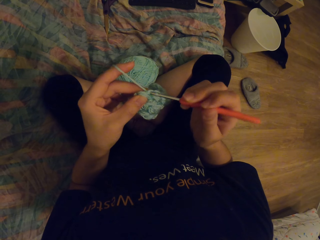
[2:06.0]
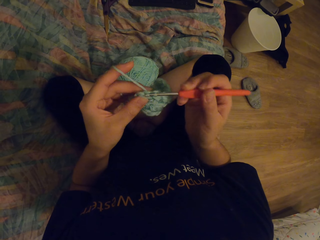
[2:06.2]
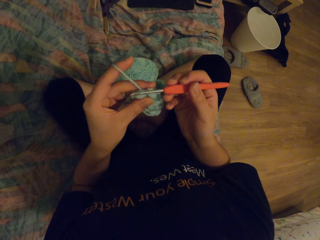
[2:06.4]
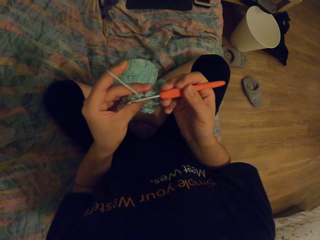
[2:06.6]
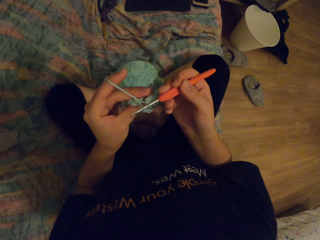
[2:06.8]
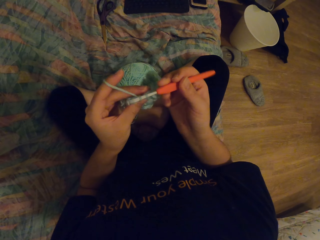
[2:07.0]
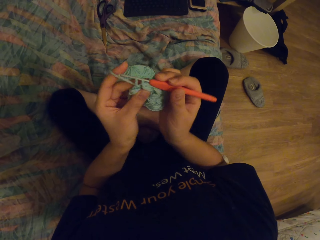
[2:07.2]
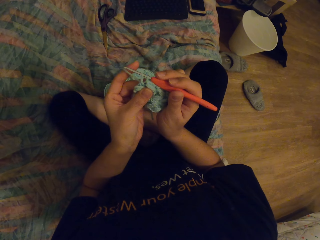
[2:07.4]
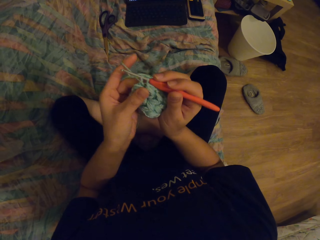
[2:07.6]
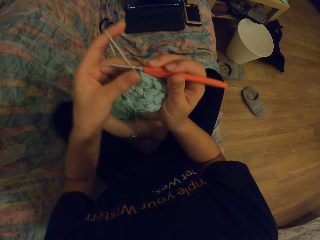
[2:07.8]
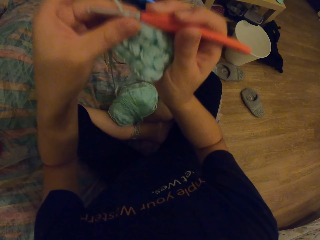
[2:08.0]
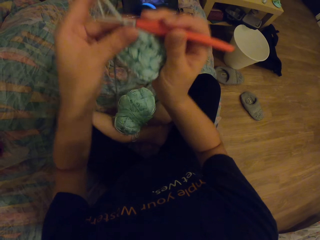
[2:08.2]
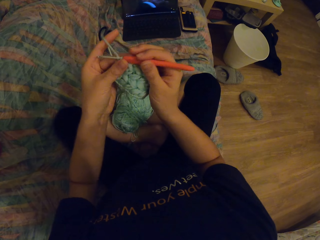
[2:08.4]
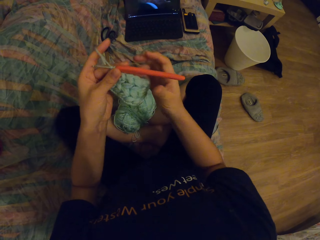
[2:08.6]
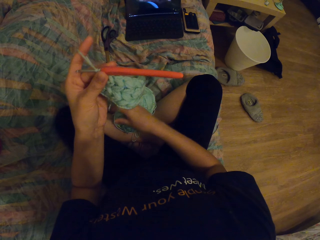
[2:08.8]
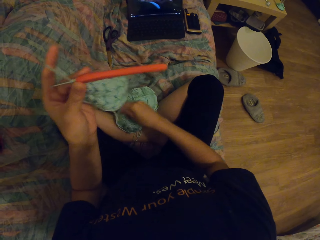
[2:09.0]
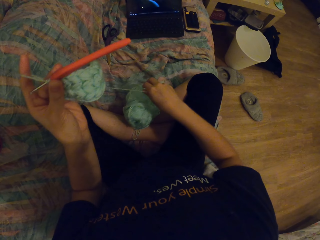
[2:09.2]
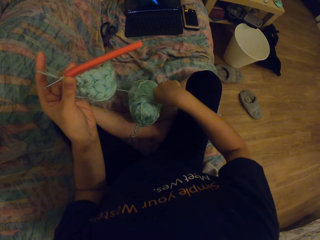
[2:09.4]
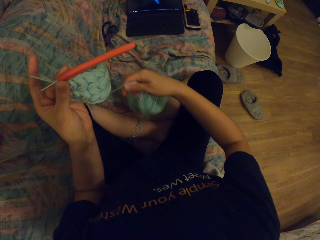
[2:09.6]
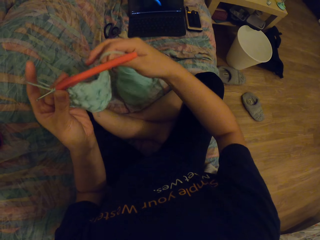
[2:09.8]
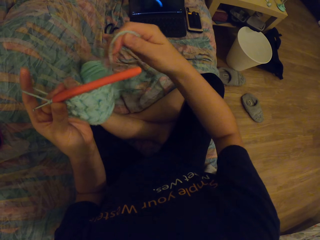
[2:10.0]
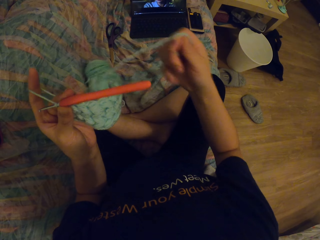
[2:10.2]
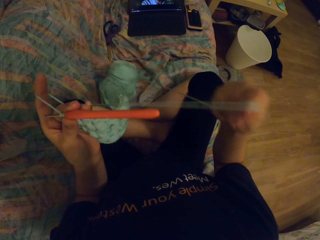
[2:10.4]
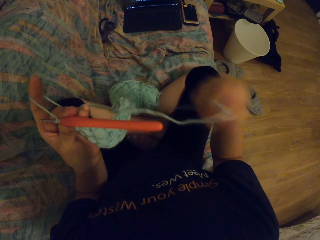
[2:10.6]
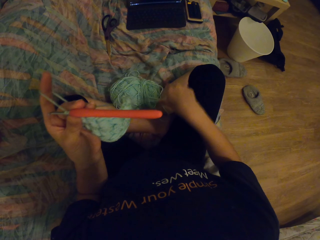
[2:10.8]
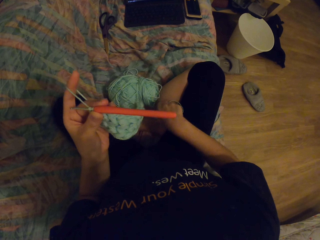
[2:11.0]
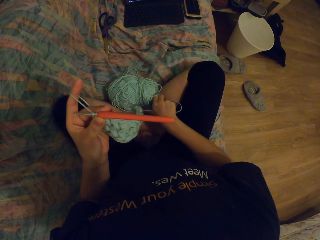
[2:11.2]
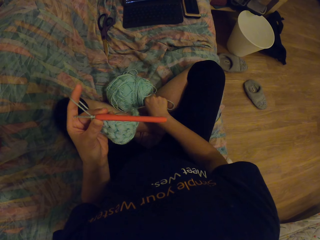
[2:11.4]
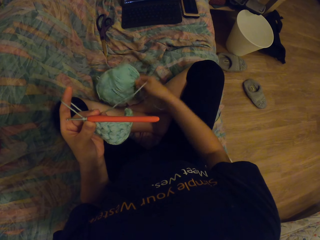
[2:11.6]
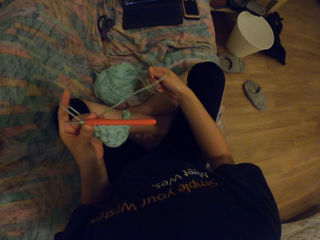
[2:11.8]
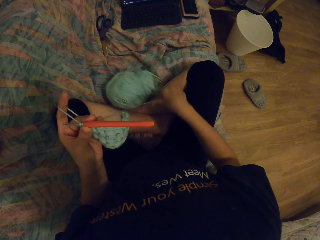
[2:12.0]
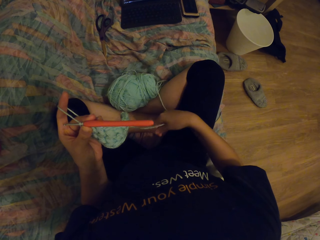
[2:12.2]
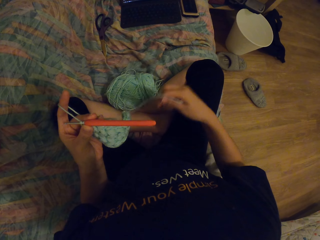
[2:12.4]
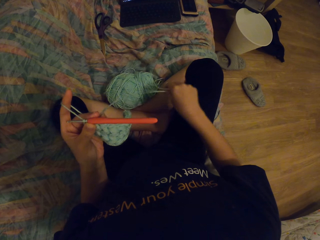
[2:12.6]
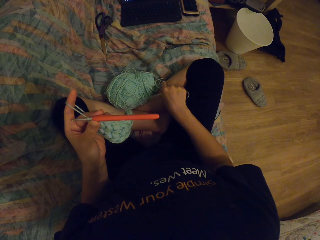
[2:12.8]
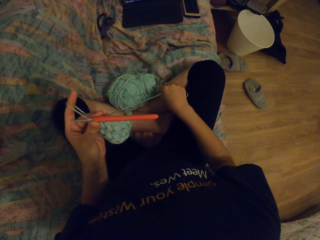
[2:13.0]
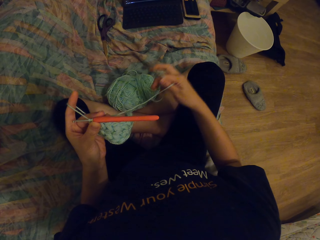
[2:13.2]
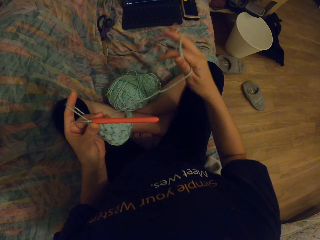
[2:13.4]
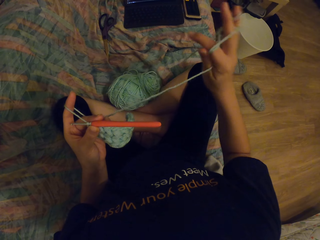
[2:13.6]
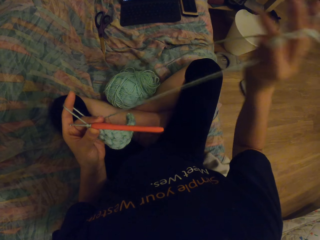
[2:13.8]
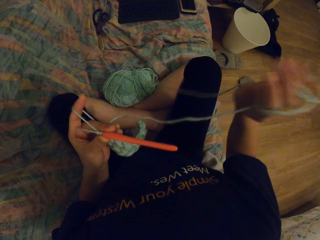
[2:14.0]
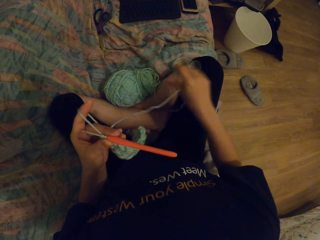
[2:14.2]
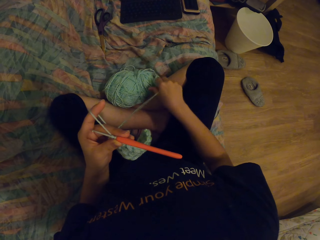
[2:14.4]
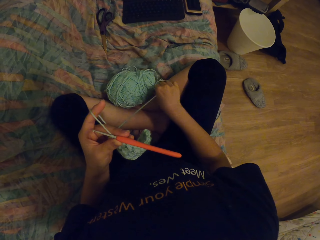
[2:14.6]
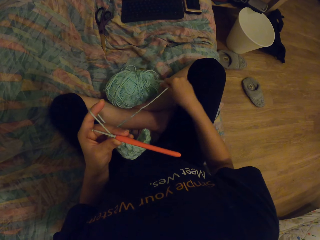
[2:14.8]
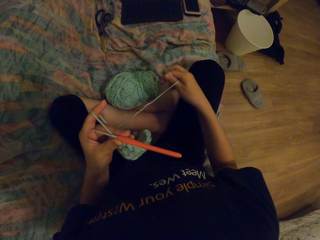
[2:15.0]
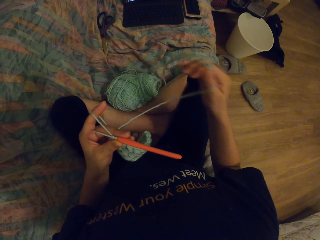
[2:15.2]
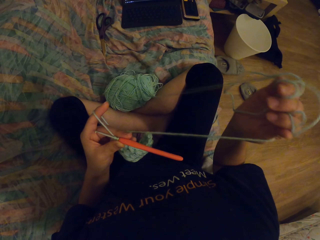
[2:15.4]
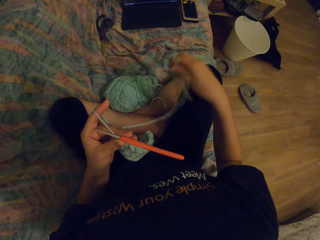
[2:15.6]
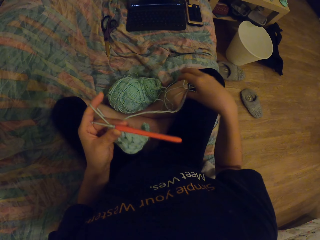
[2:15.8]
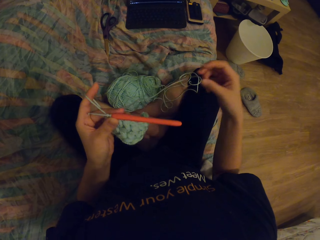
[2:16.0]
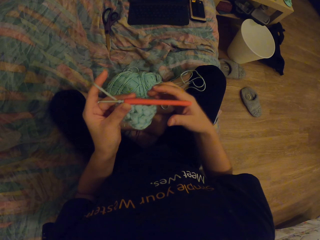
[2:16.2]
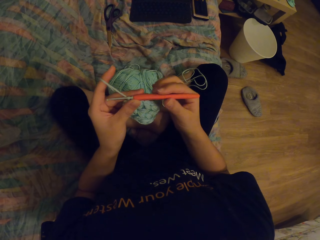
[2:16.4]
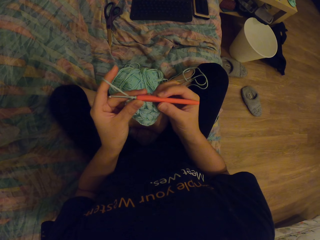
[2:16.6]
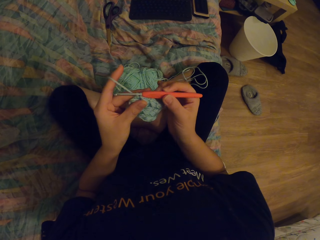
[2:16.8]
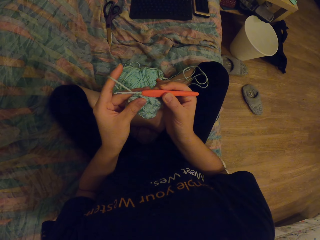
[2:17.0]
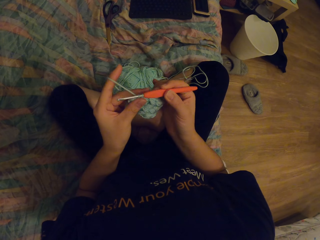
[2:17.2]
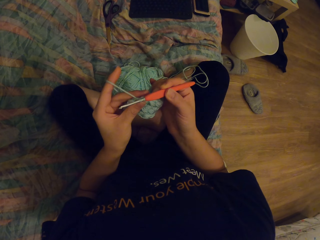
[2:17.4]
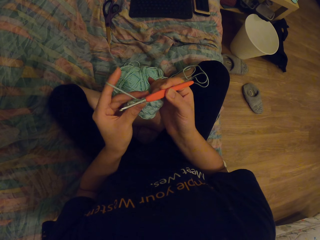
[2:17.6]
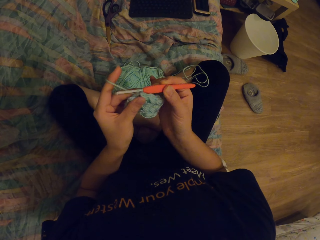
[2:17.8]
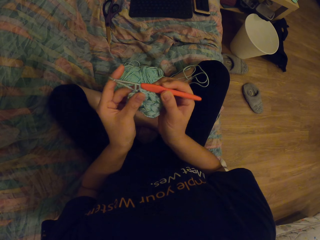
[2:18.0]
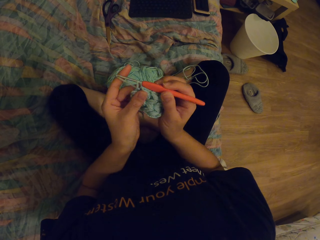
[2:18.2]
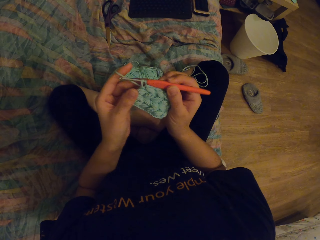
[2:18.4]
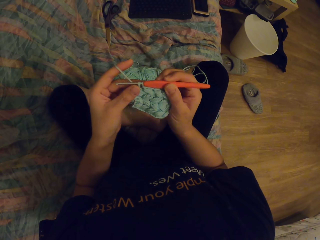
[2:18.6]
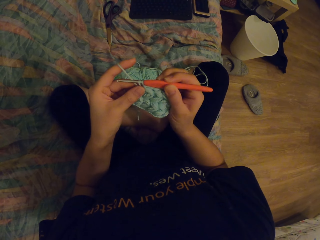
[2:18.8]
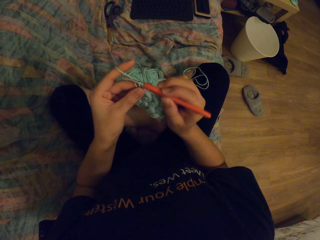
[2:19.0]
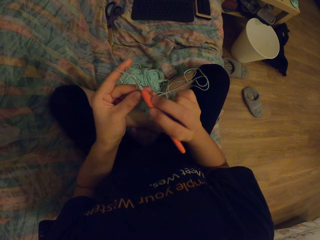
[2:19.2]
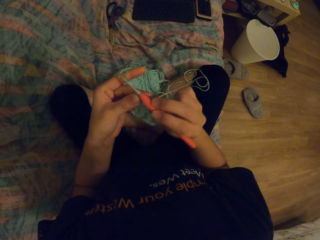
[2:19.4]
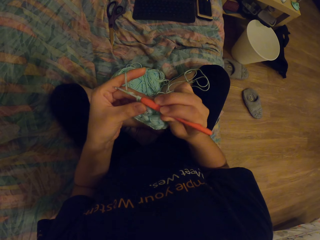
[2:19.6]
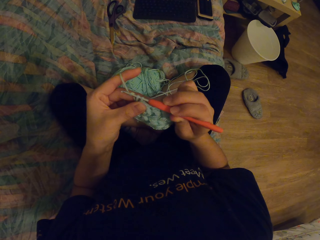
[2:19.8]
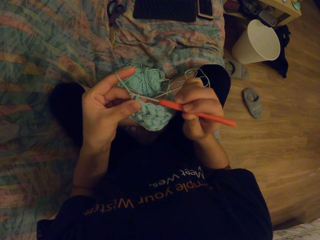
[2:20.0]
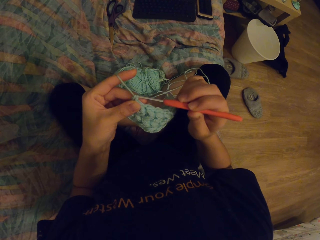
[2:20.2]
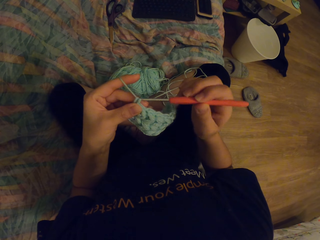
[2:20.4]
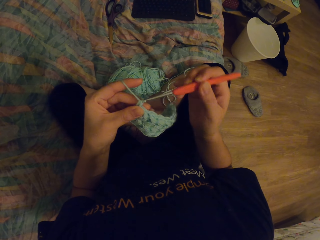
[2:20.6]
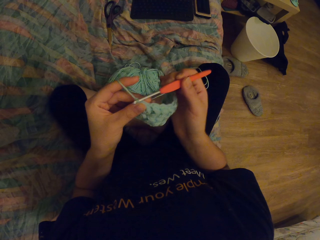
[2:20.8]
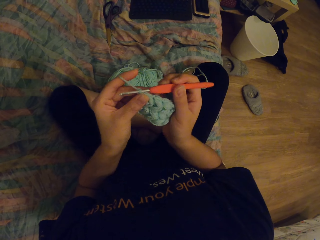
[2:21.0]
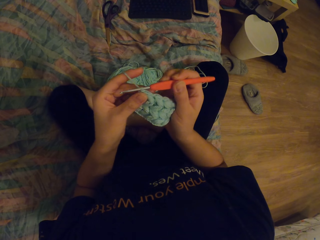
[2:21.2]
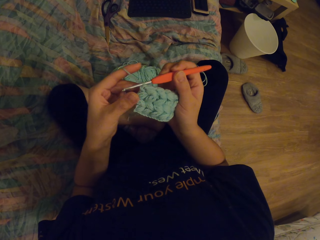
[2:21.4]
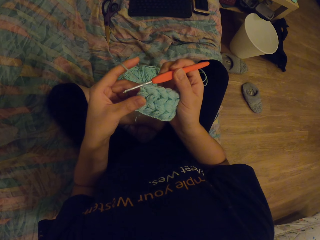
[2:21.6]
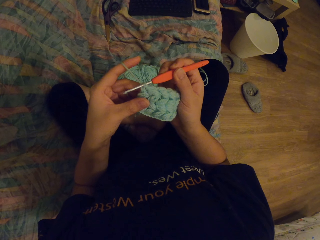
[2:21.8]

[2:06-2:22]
The camera wearer lifts arms. They move the knit fabric. They loosen the yarn. They knit.

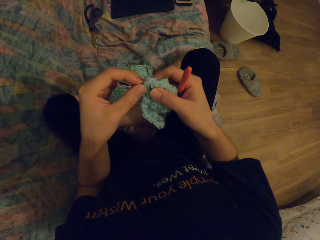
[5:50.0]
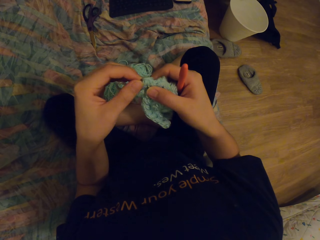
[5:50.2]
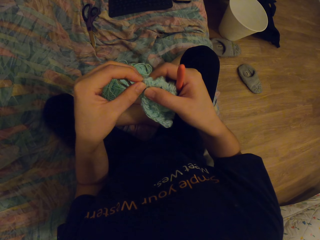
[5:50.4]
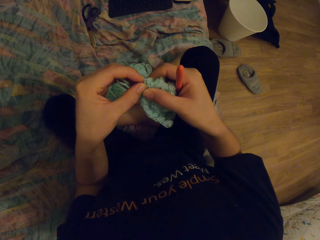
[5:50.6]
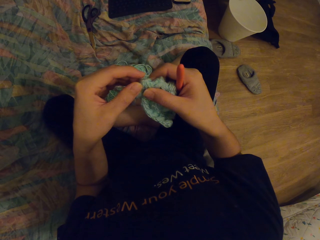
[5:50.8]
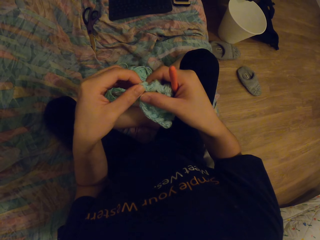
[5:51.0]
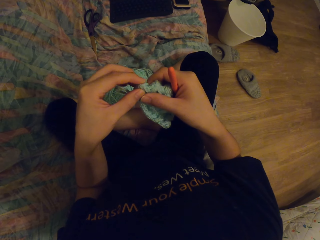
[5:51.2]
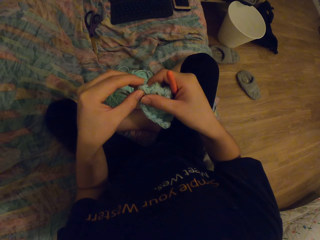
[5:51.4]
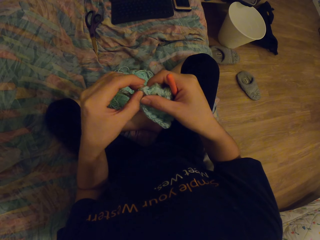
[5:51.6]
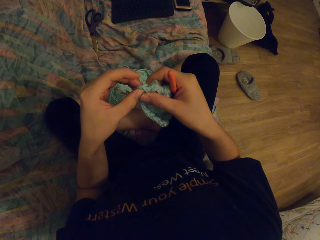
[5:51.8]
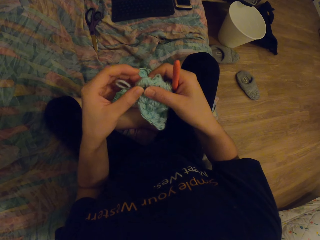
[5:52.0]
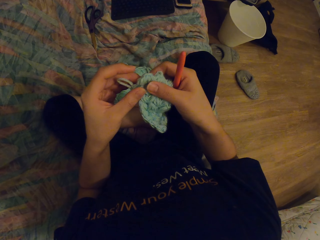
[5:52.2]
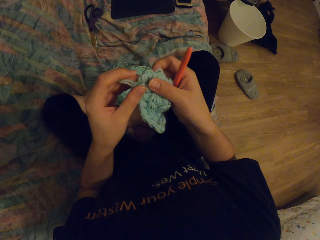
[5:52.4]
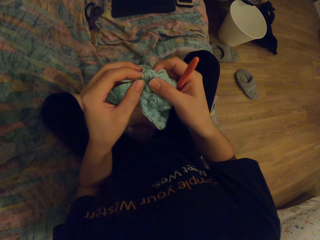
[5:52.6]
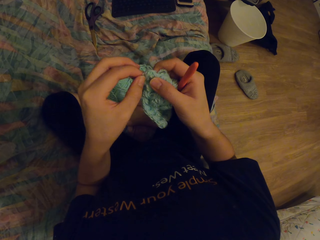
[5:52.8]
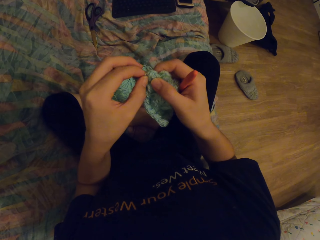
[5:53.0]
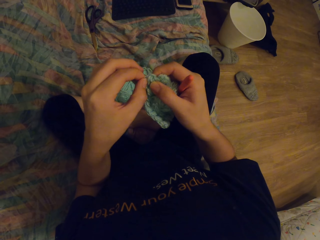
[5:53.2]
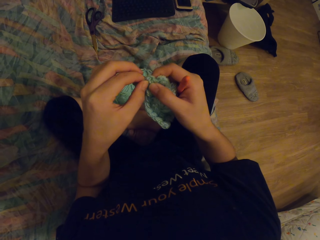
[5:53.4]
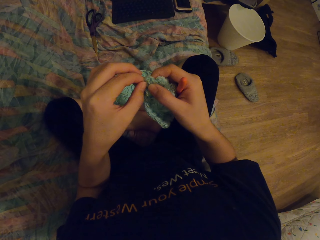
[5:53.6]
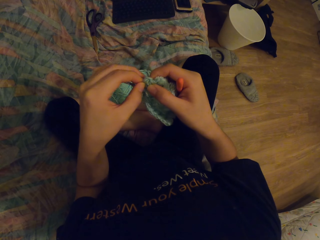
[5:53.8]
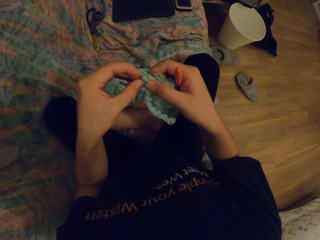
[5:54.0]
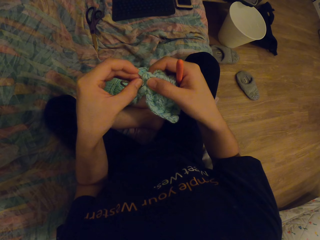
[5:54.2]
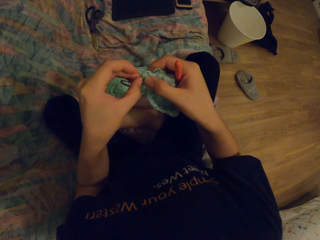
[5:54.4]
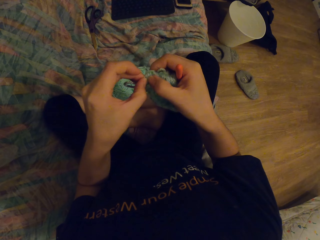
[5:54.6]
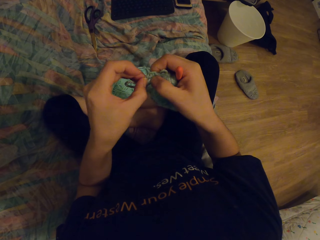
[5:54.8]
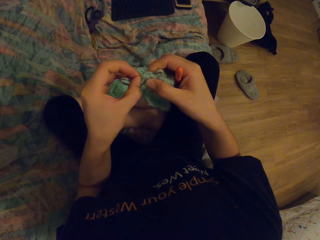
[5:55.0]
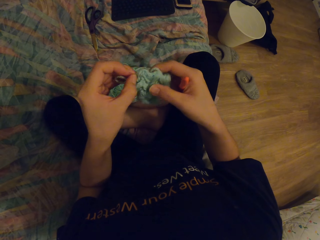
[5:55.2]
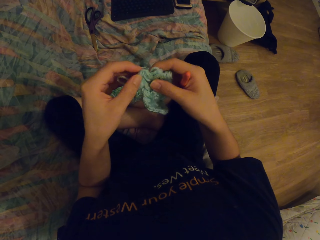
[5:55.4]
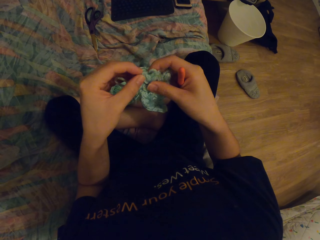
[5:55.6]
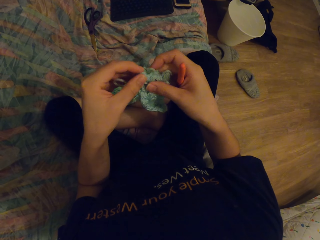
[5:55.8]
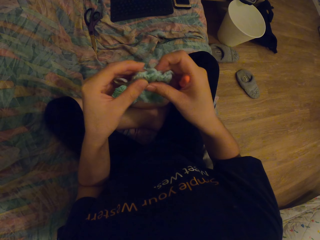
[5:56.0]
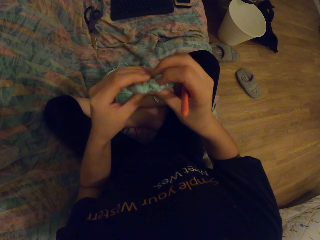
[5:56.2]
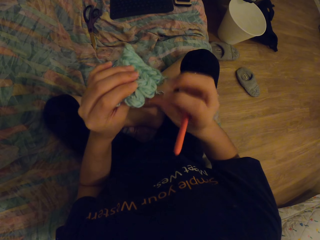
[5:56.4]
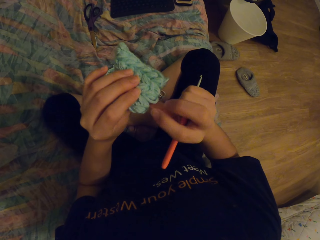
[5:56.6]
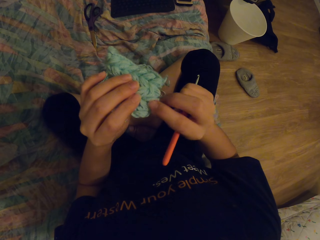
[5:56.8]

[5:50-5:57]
The camera wearer adjusts something.
